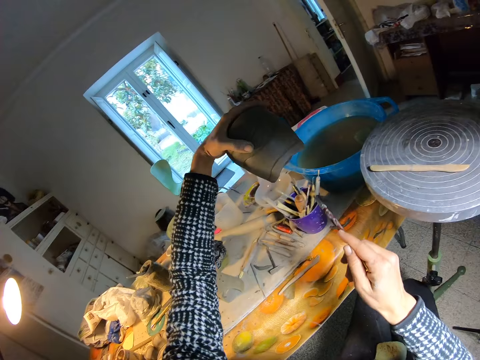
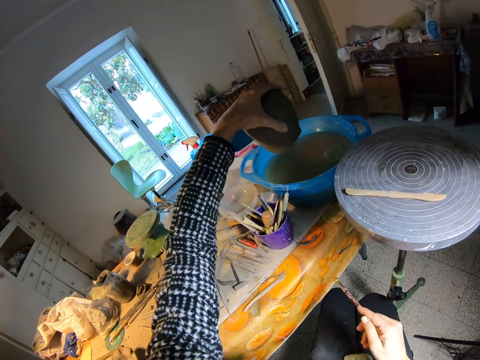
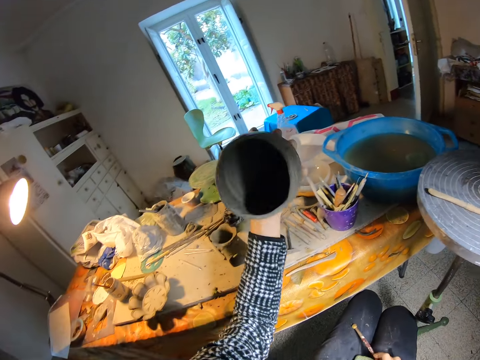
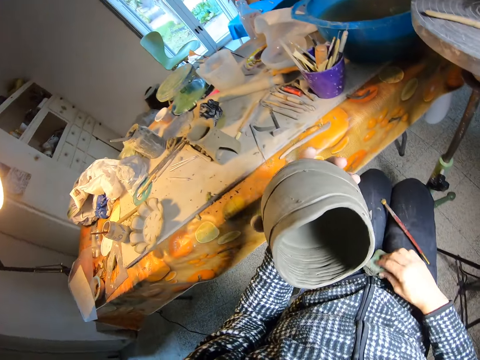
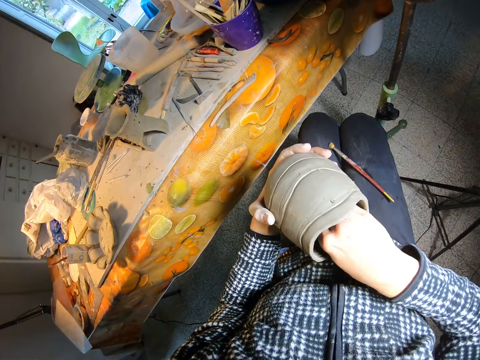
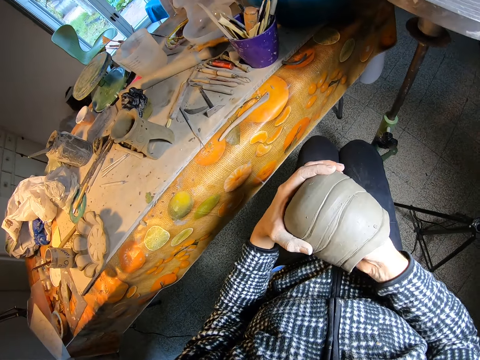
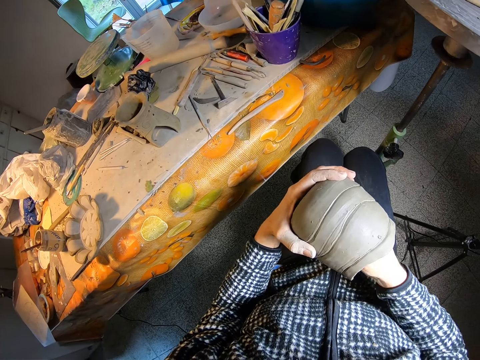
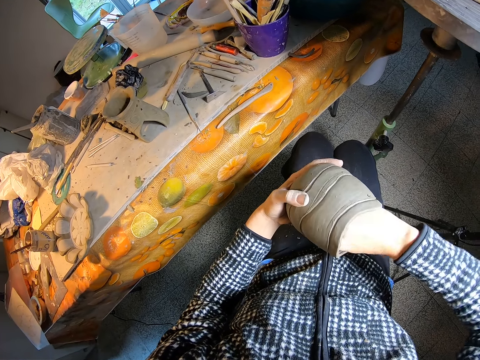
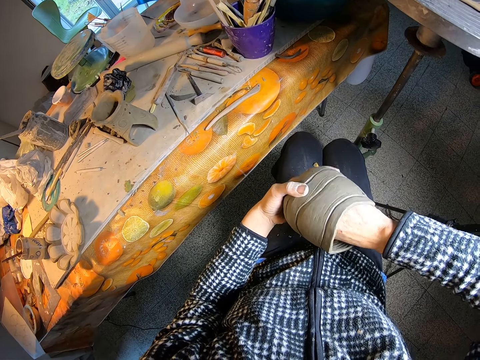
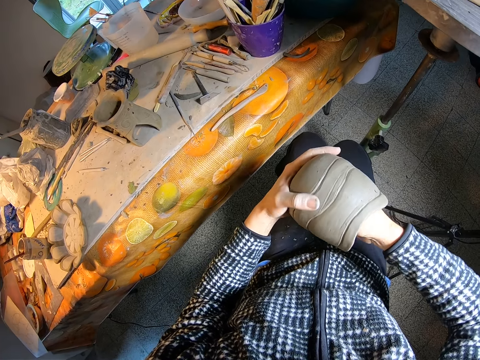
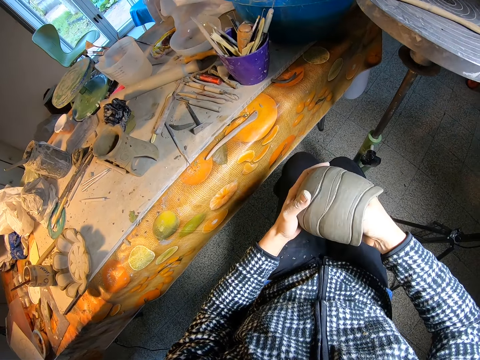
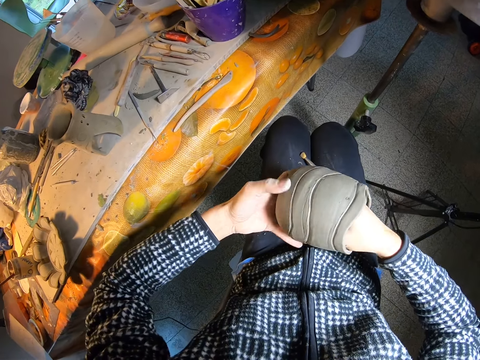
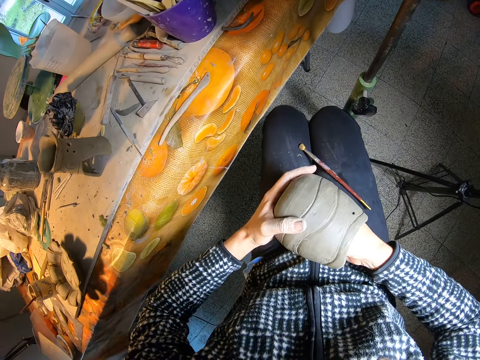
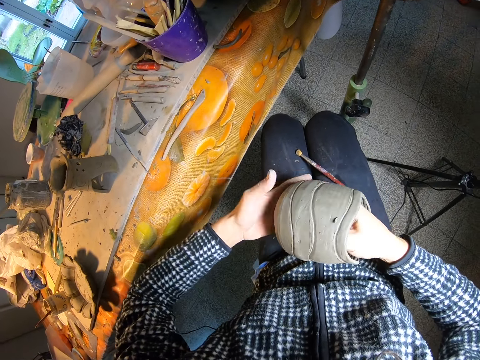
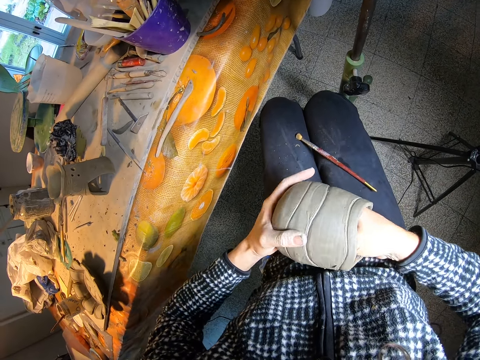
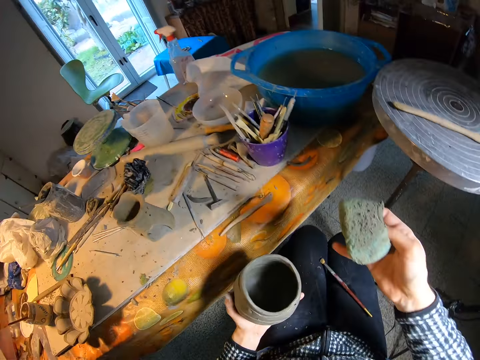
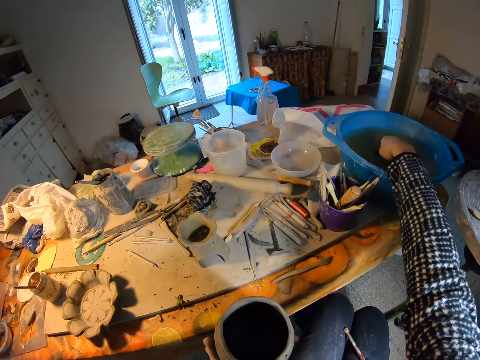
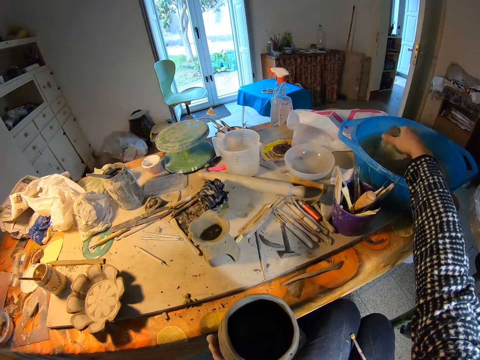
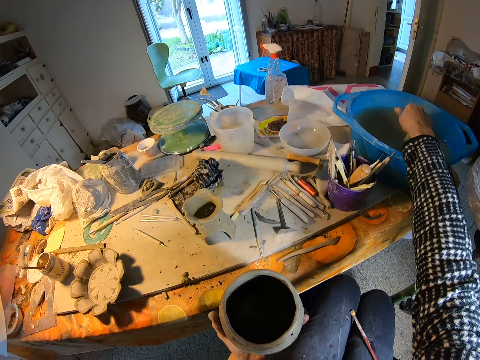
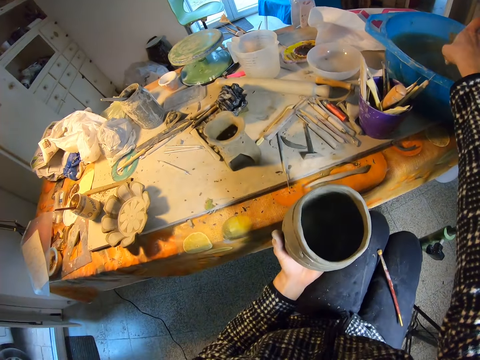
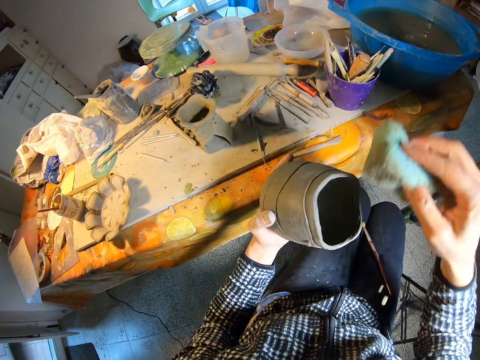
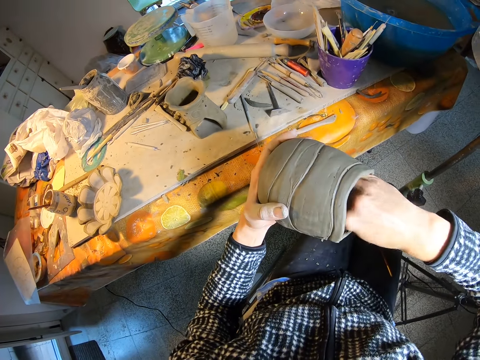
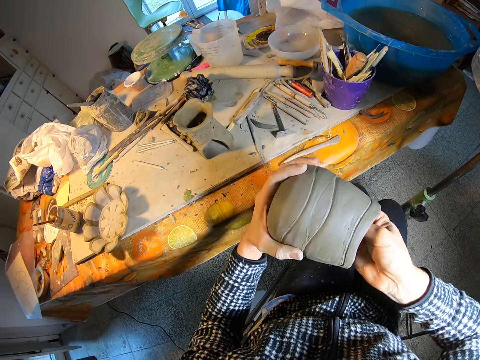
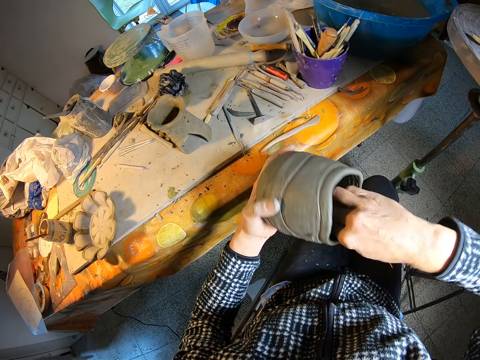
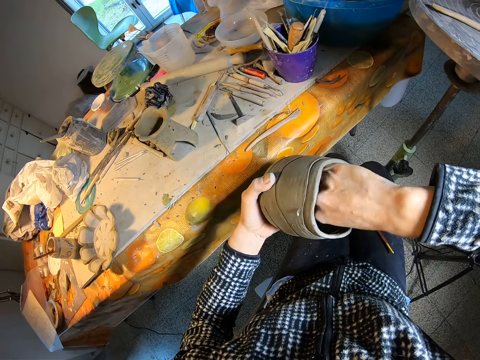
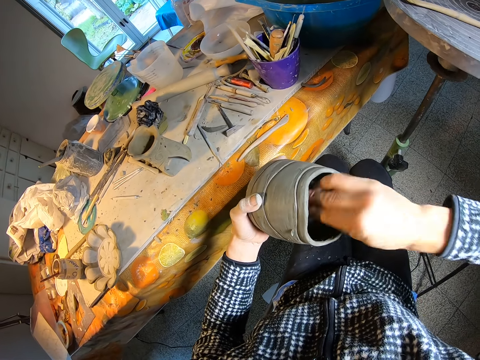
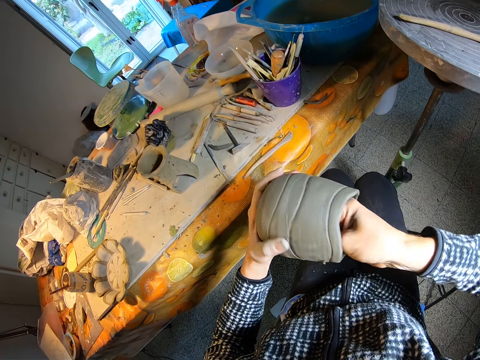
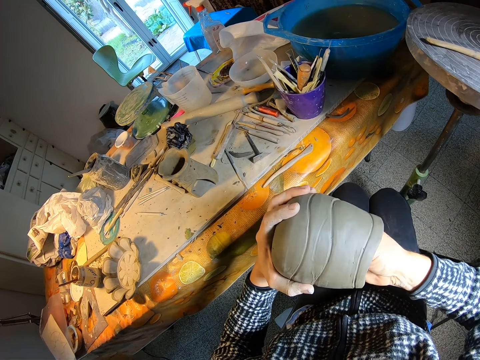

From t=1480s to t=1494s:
The camera wearer turns the vase over the bowl of water with her left hand. She pours clay particles in the water. She drops the paintbrush on her legs with her right hand. She picks the foam or sponge from her legs with her right hand. She cleans inside the vase with the foam in her right hand. She removes the sponge inside the clay vase. She dips the foam in the bowl of water with her right hand. She squeezes the foam with her right hand. She cleans the vase with the foam with her right hand. She rotates the vase with her left hand.

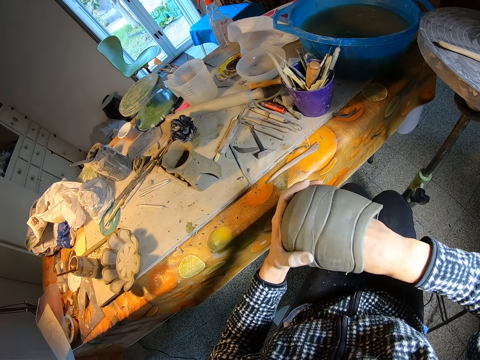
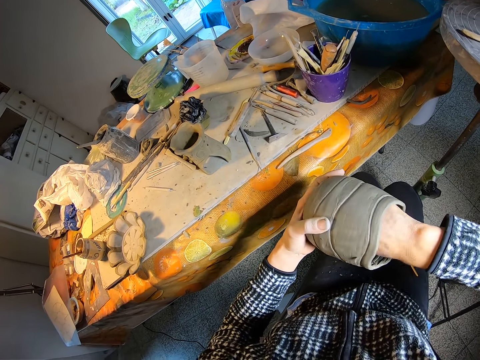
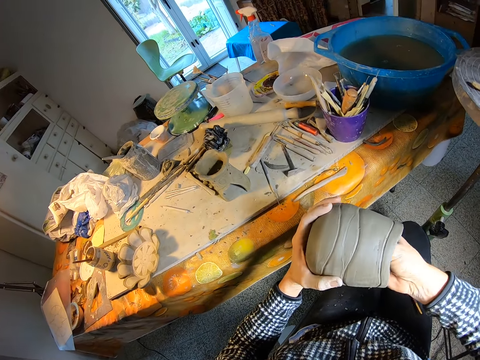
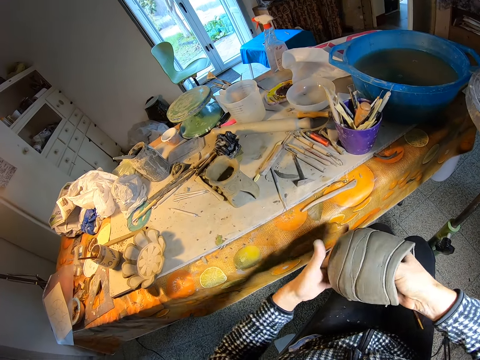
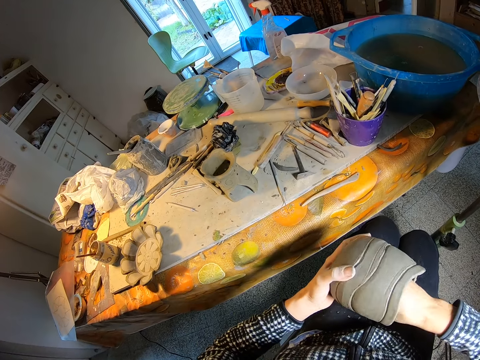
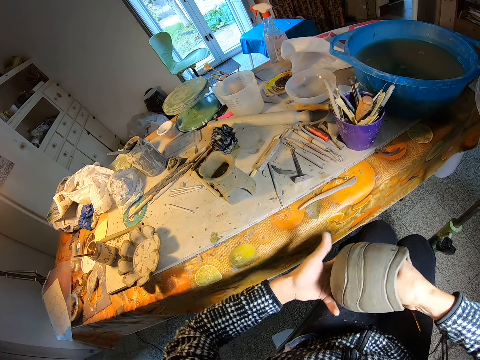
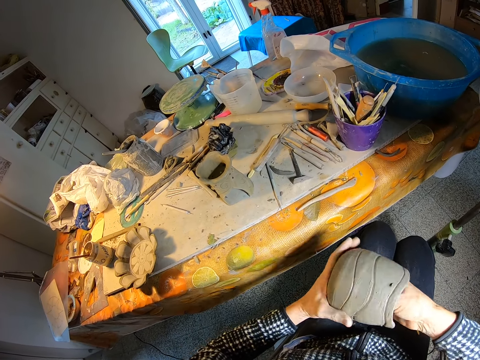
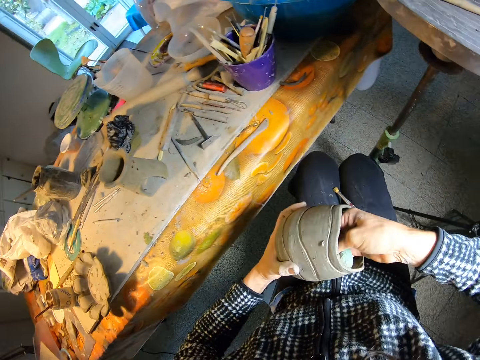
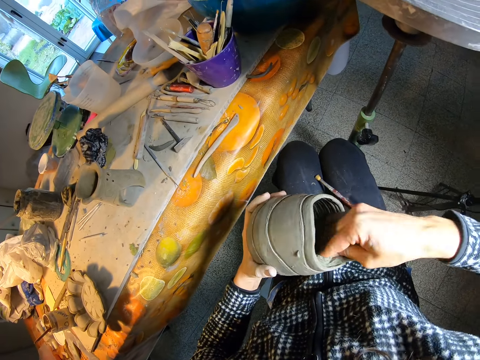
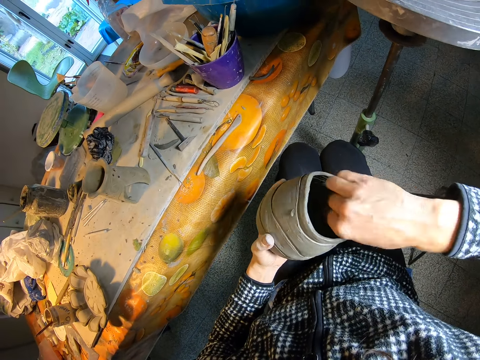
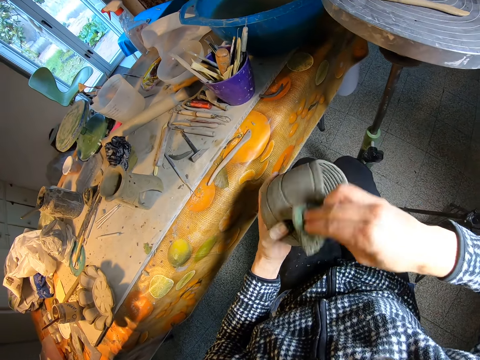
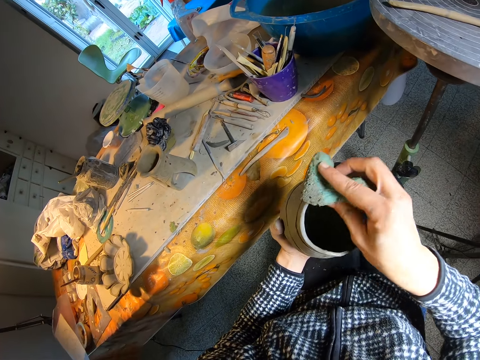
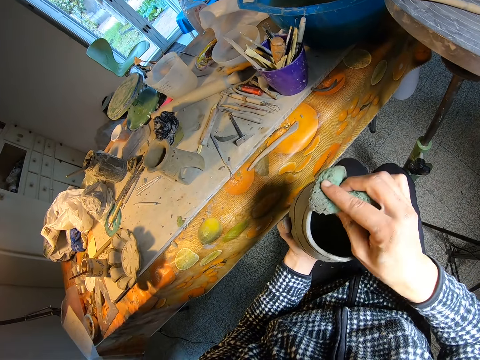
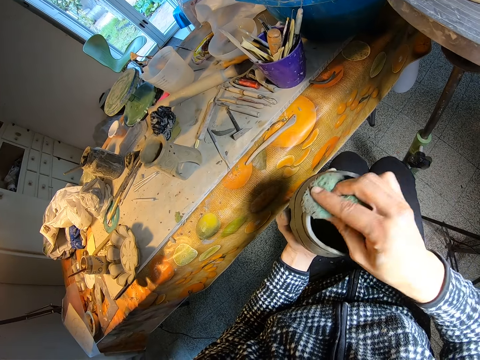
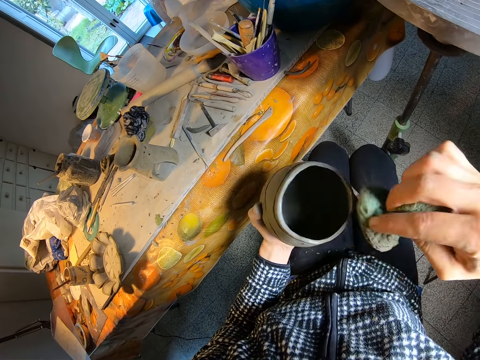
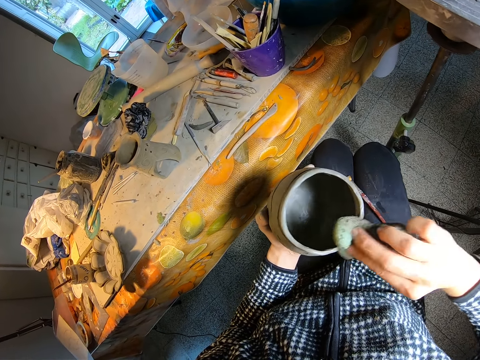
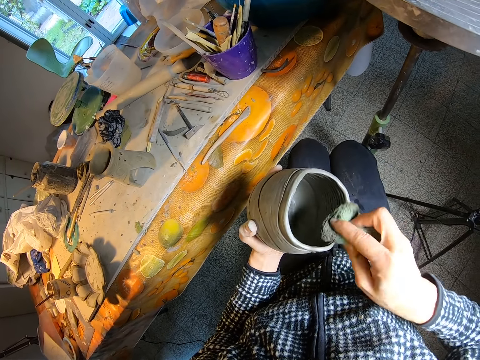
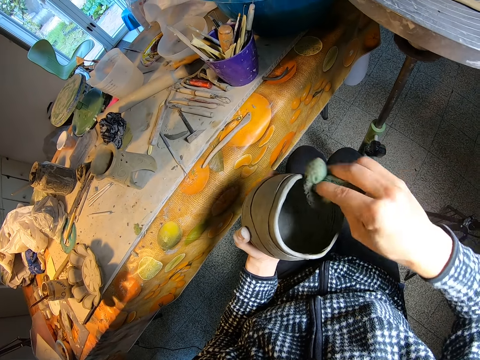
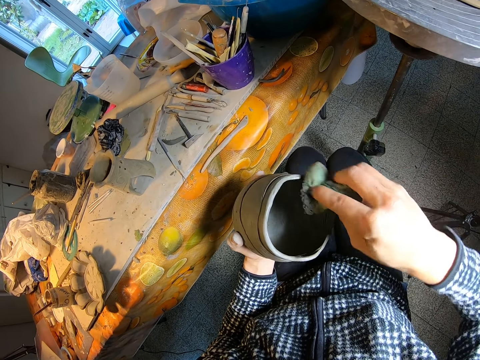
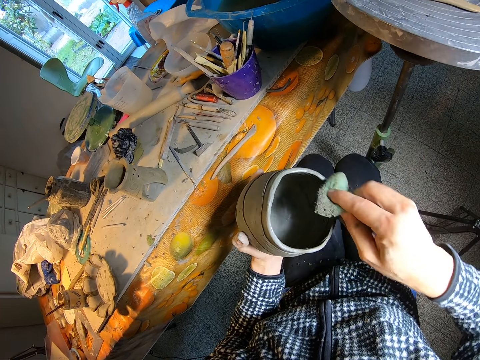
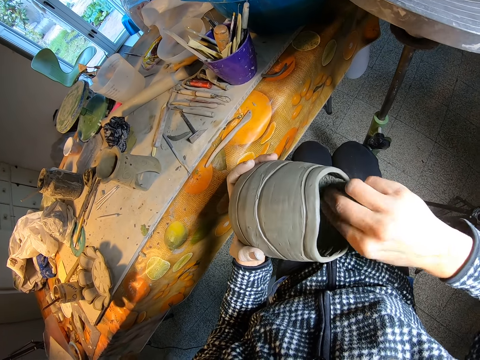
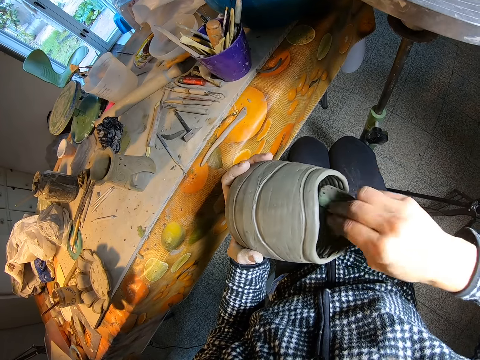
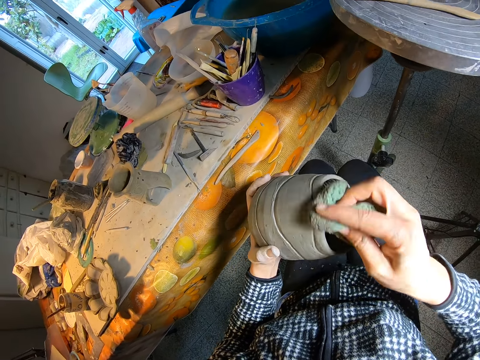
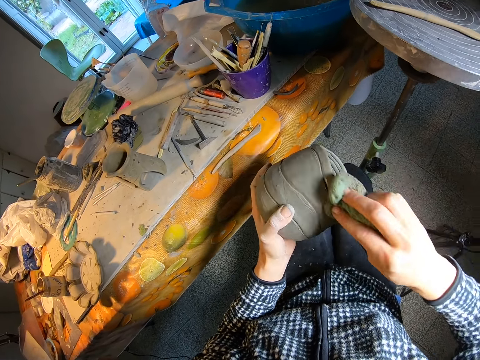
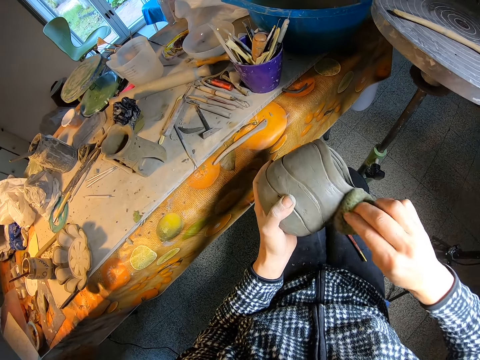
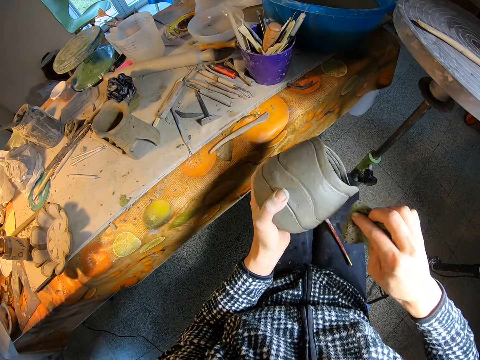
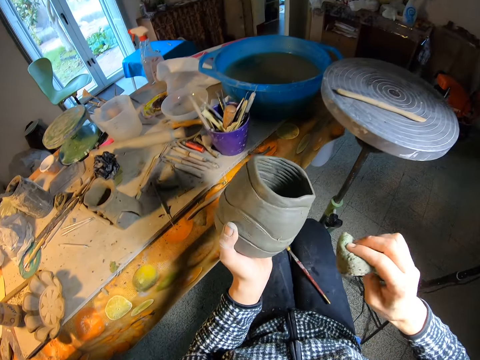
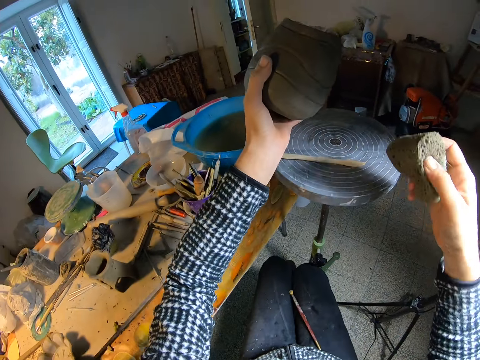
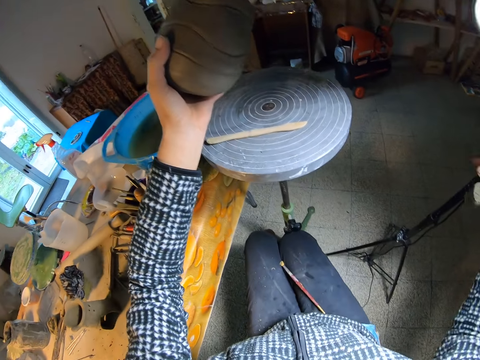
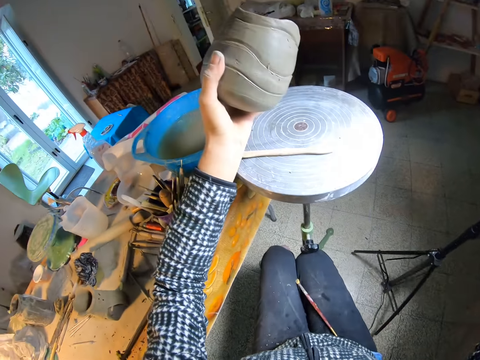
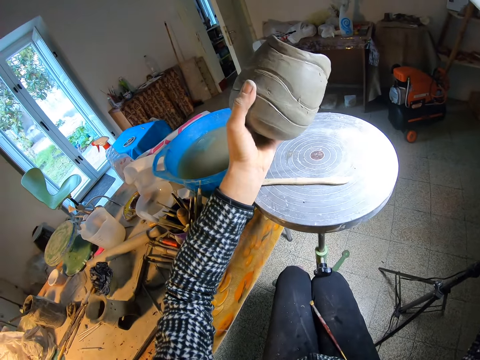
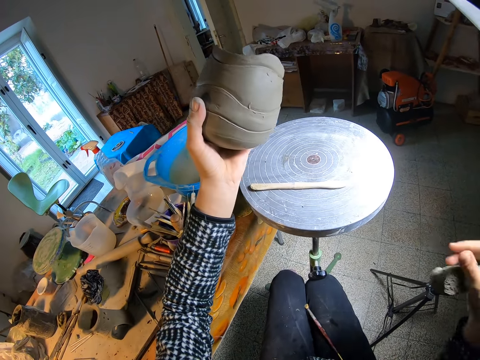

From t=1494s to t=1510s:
The camera wearer cleans the clay vase with a sponge repeatedly. She lifts up the clay vase. She adjusts the lamp stand with her right hand.
